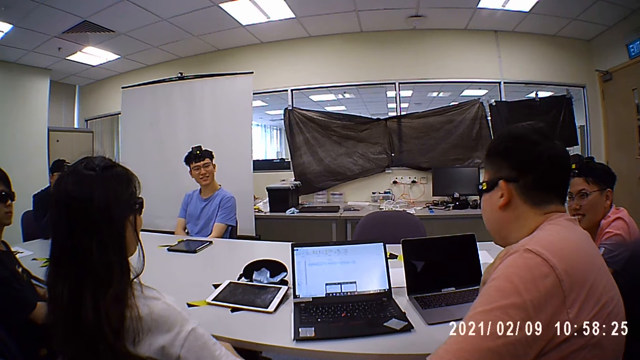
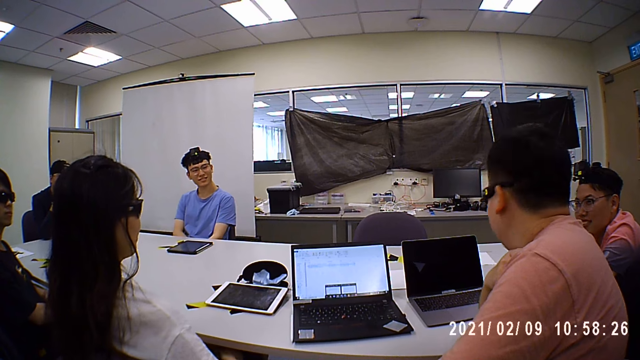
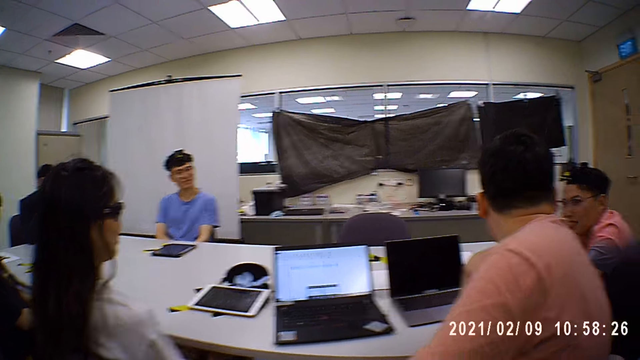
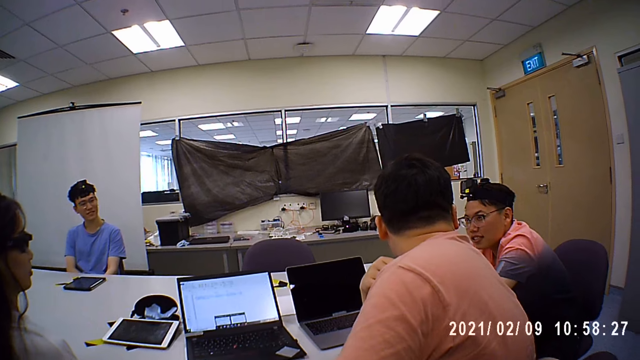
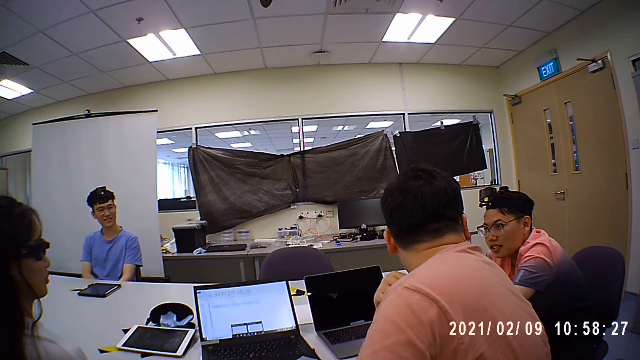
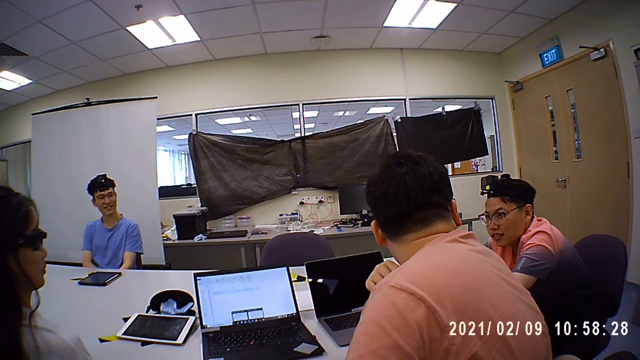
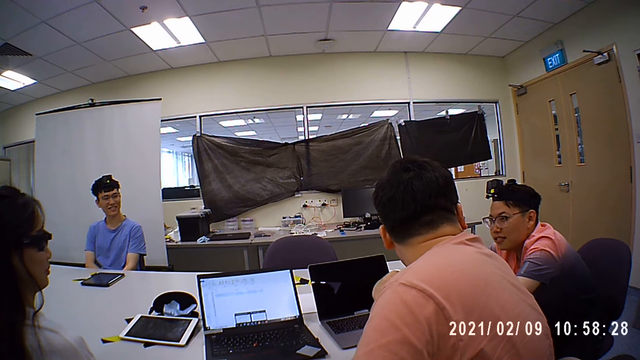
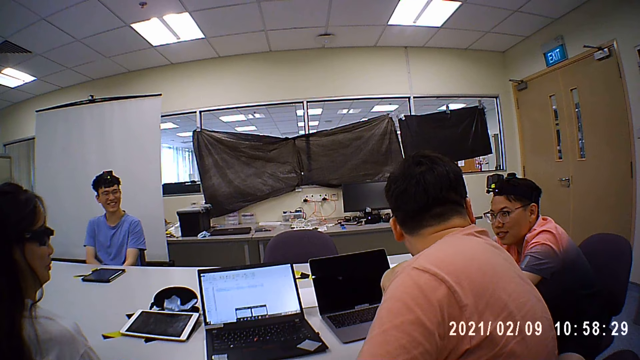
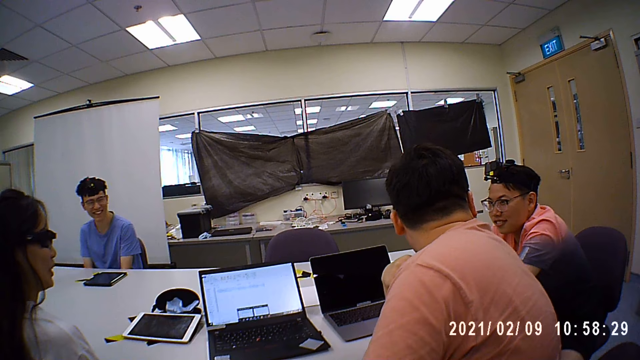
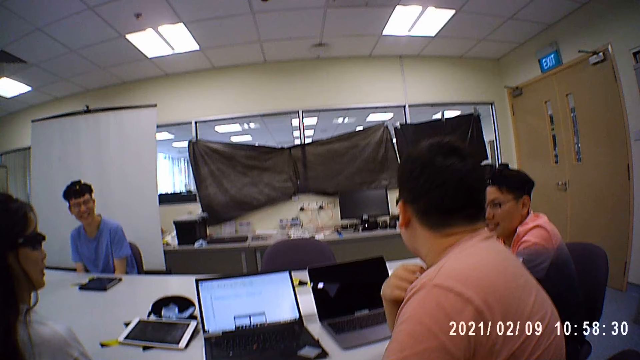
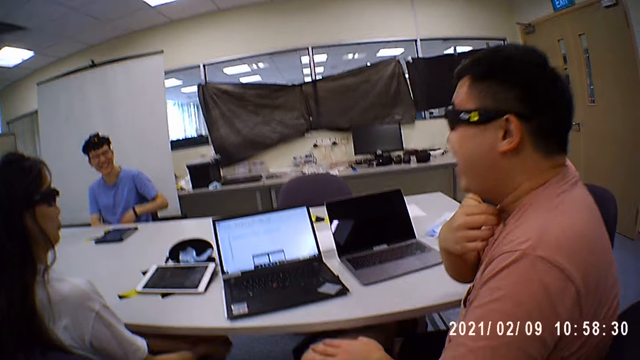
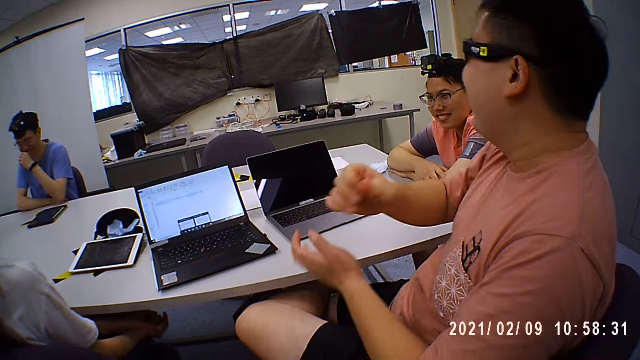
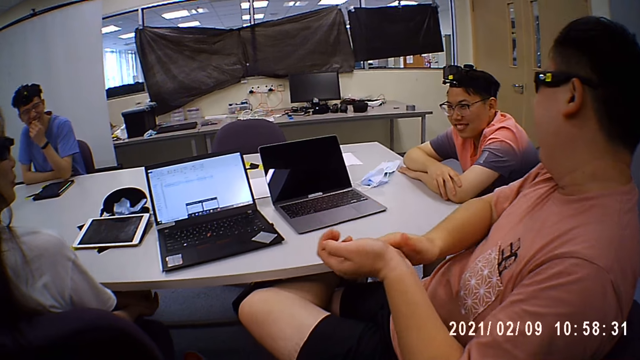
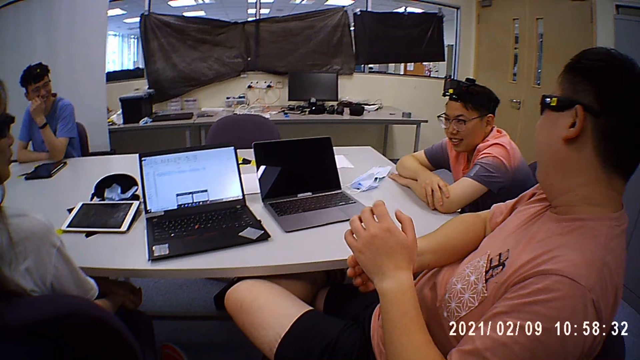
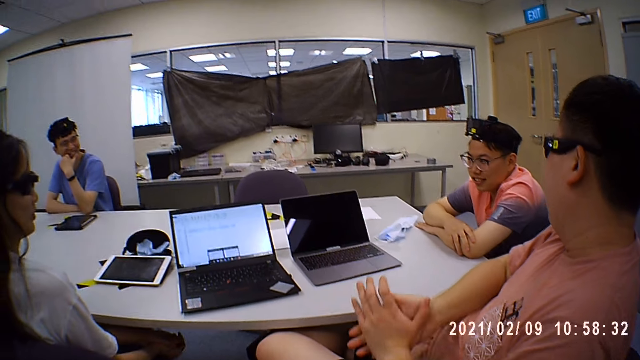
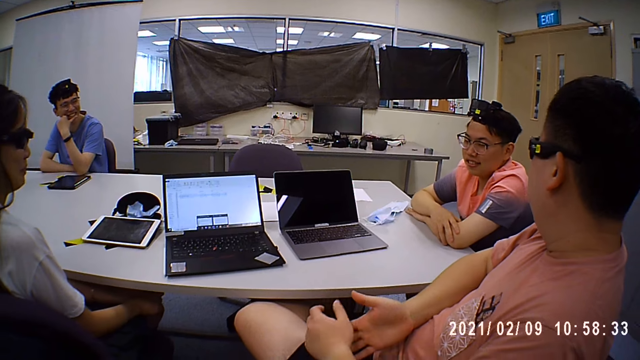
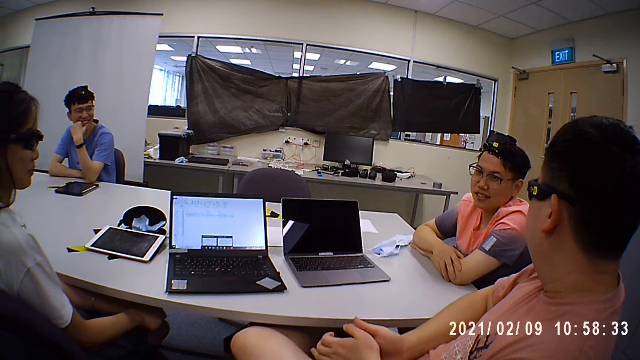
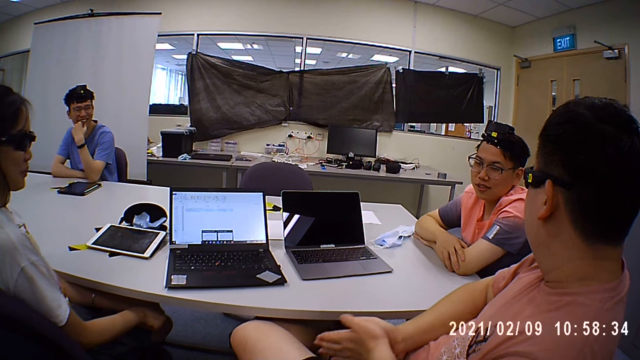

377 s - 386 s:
A man nods his head. Another man puts hands together. A third man puts a hand on his mouth.

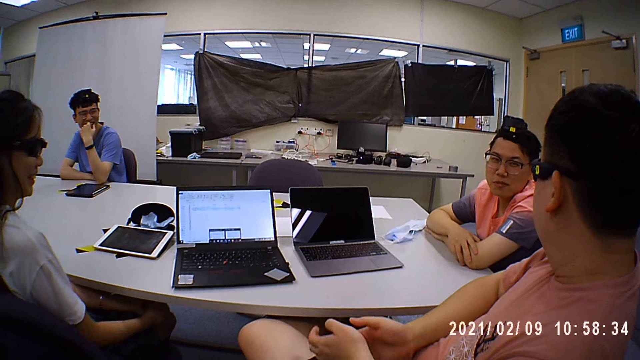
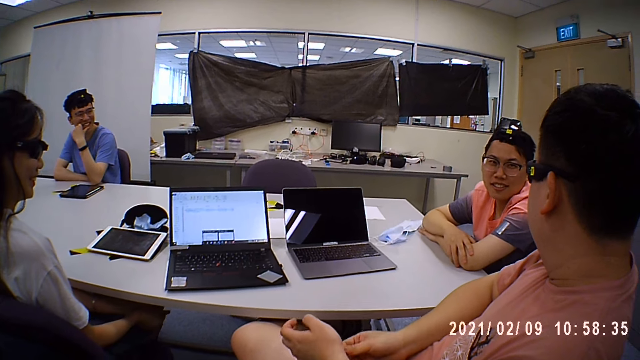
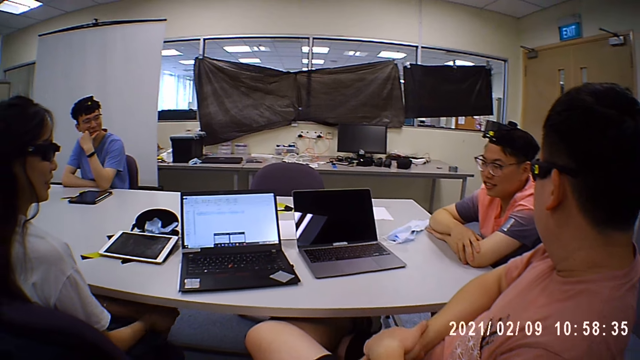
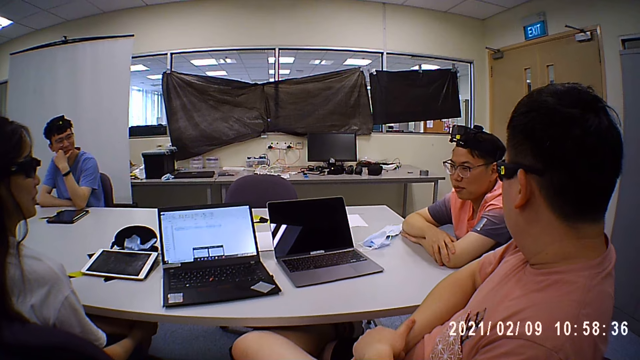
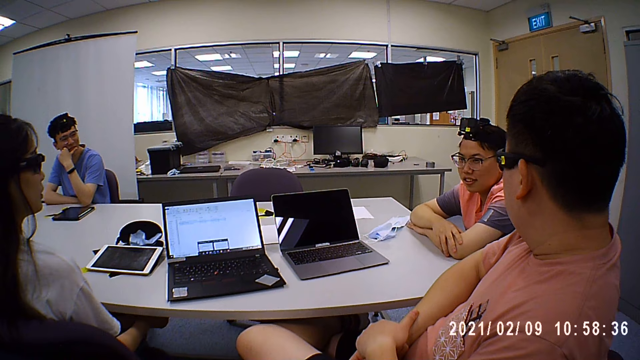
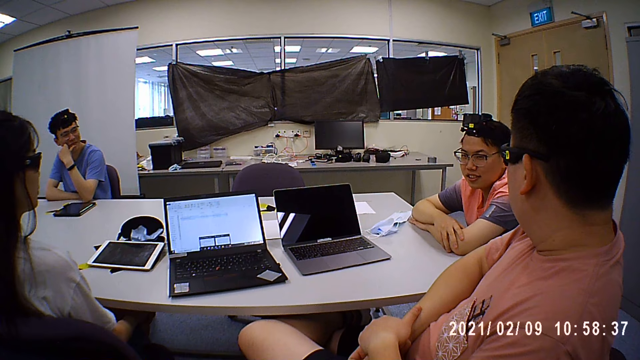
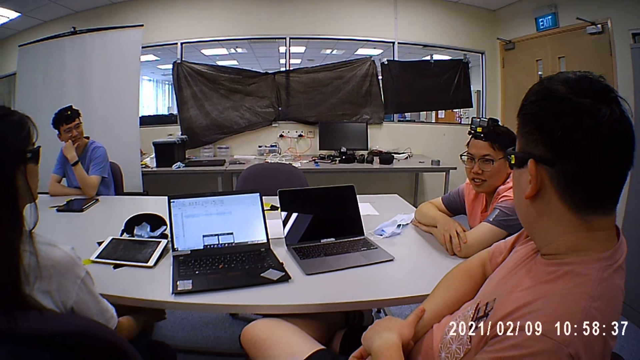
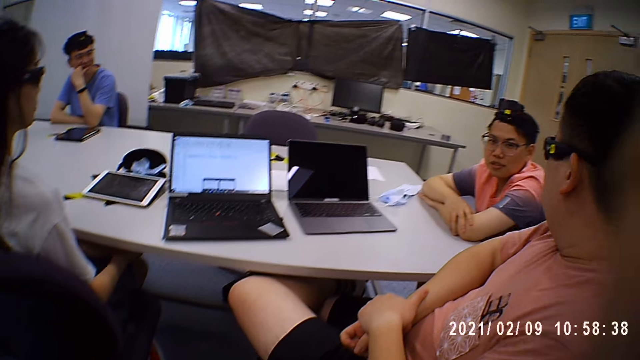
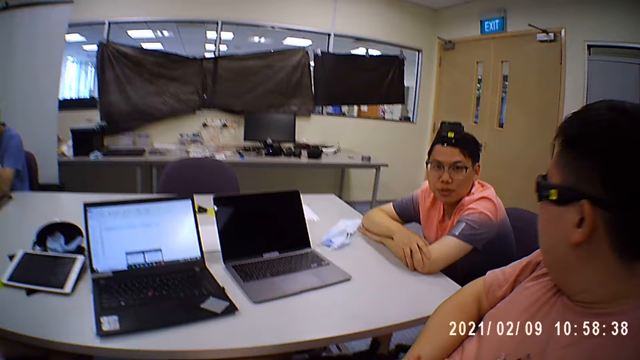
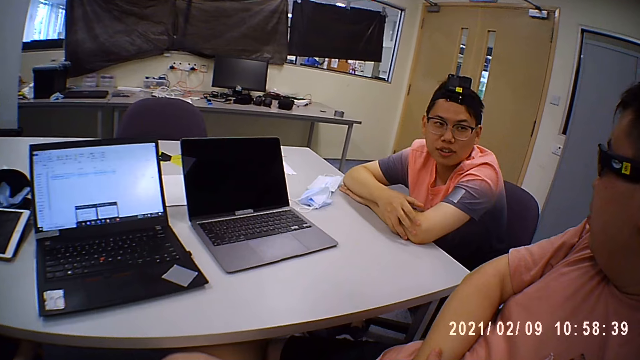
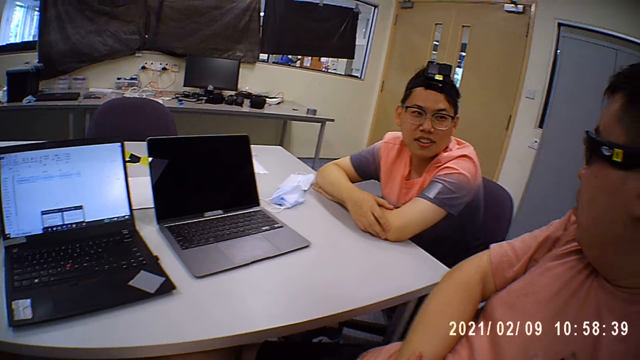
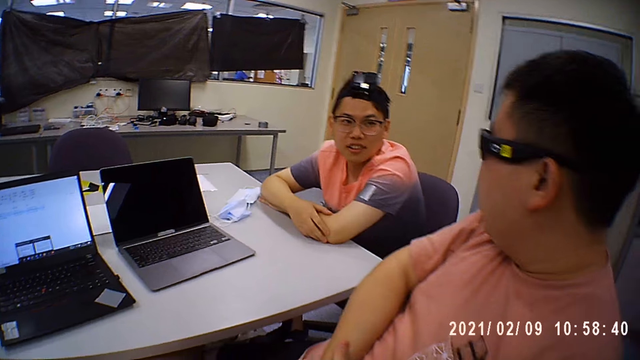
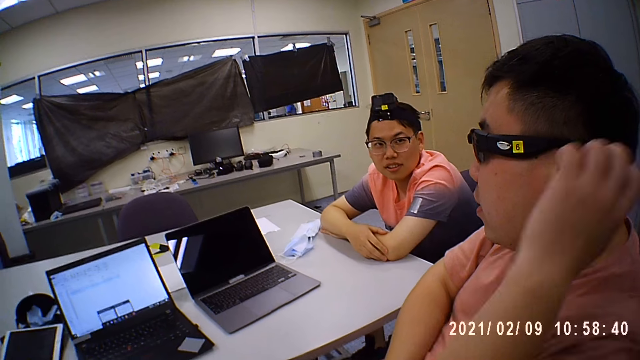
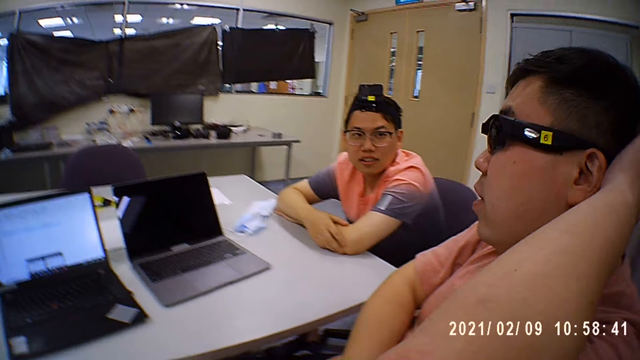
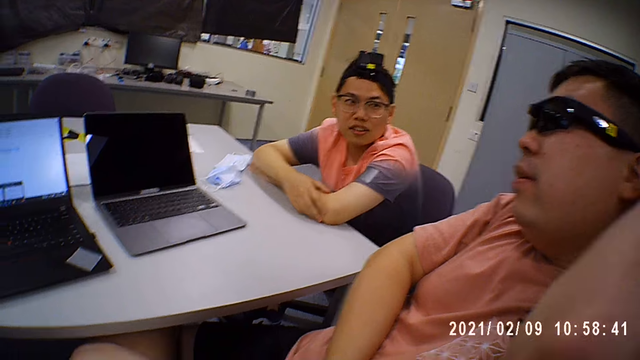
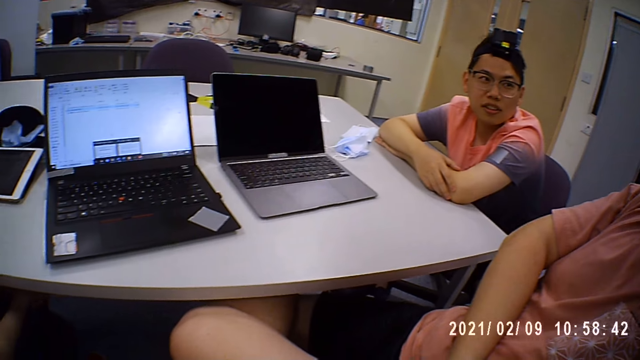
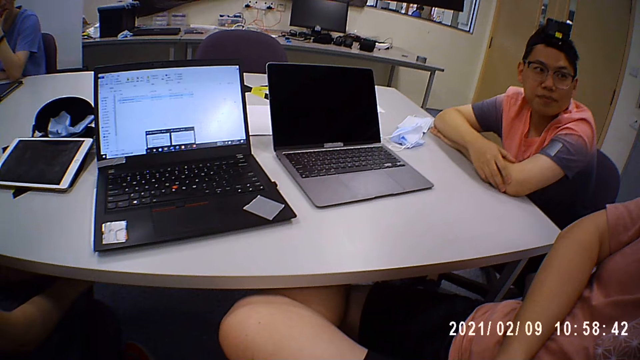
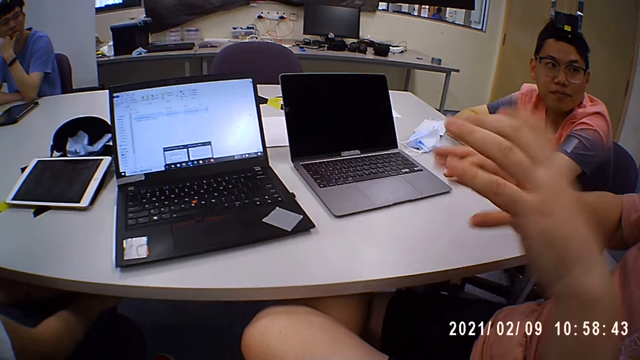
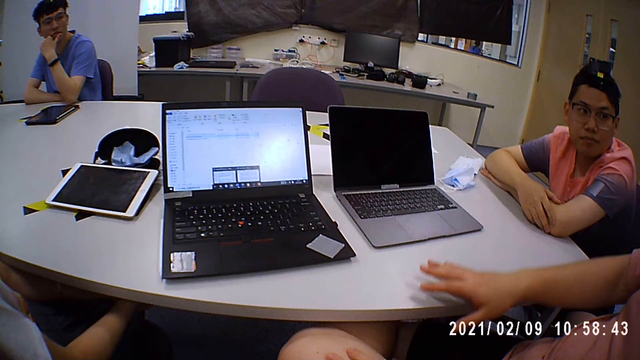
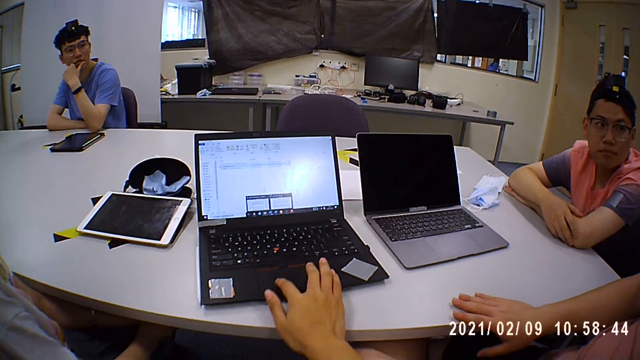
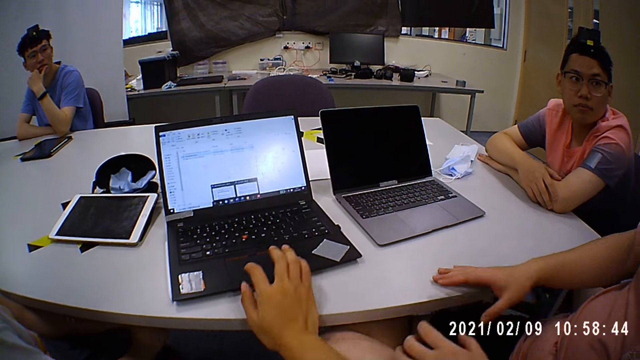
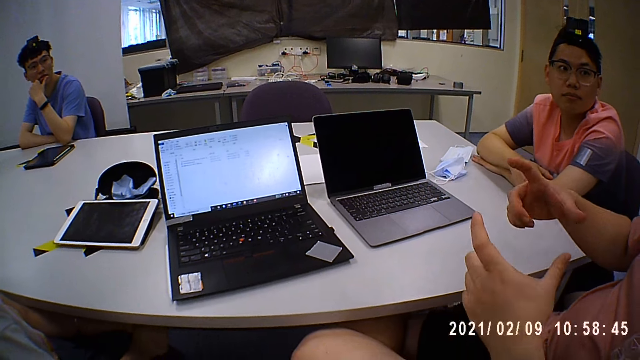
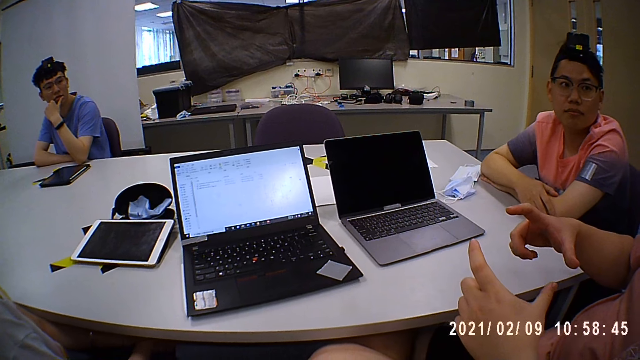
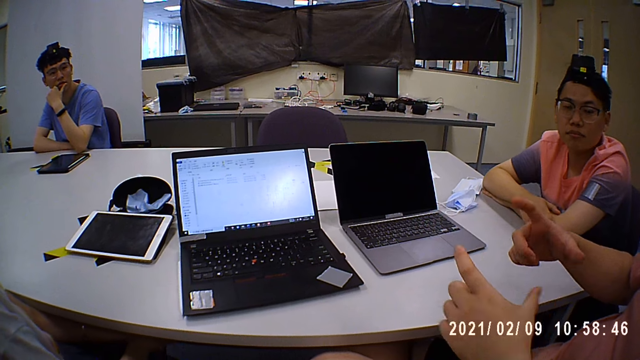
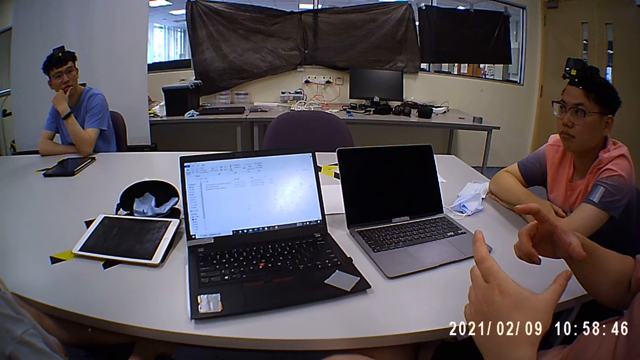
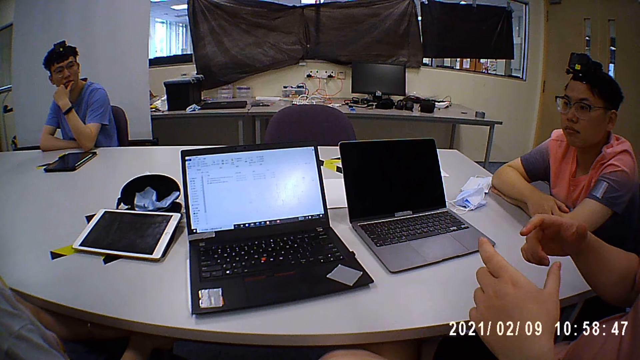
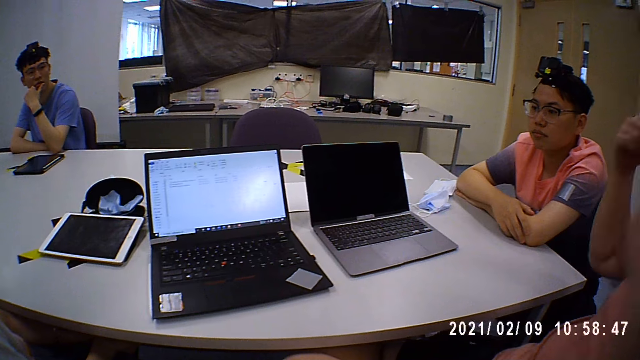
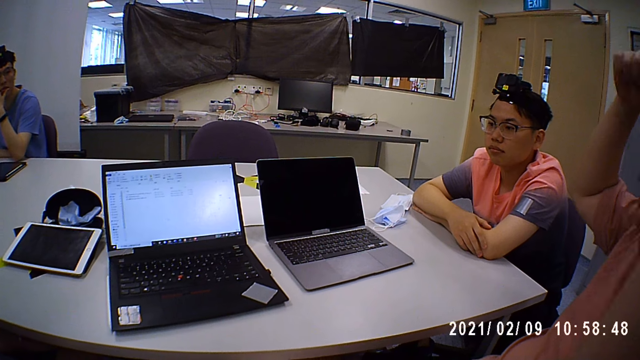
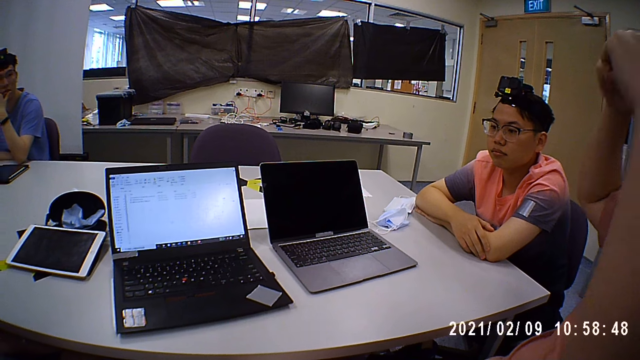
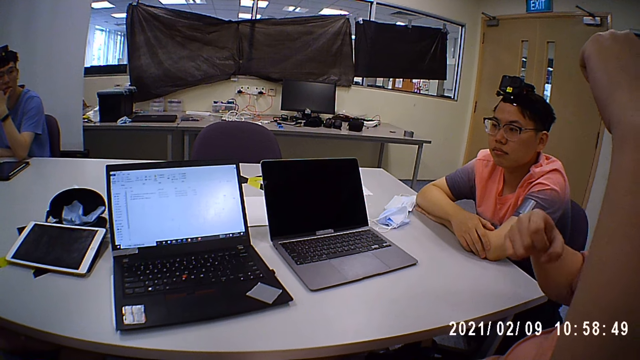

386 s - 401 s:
A woman moves hands under a table. The camera wearer moves a hand. A man scratches his head, moves hands and puts a hand on the table. The camera wearer touches a touchpad. The man moves hands and moves up hands.
